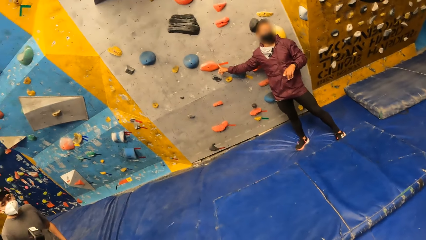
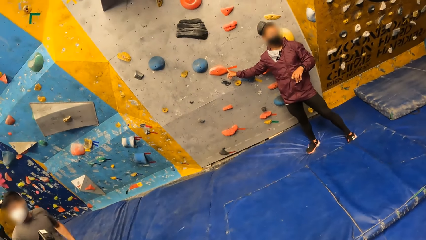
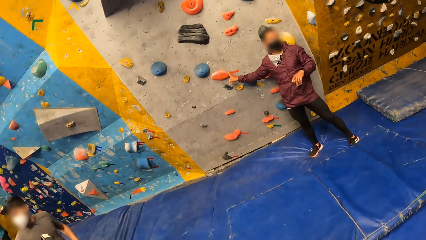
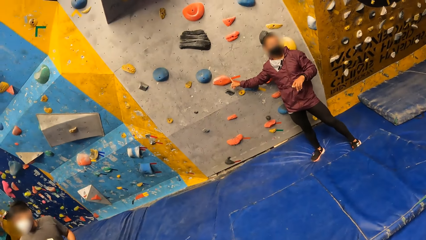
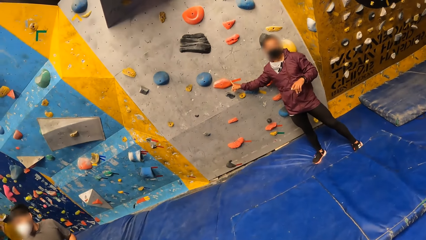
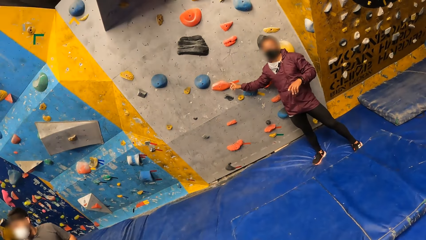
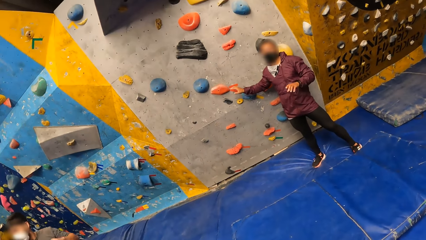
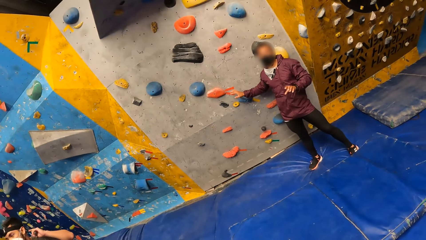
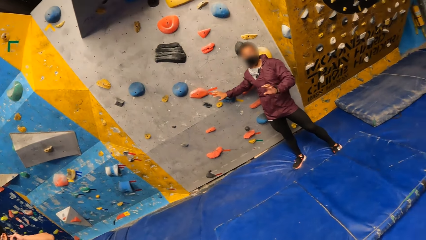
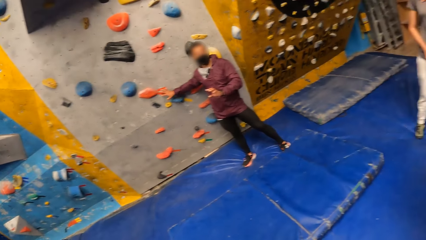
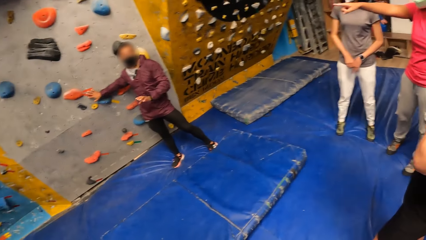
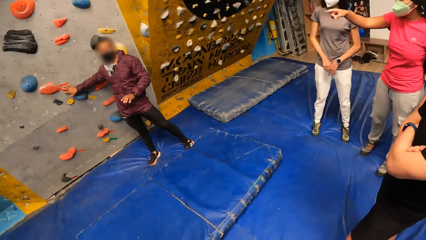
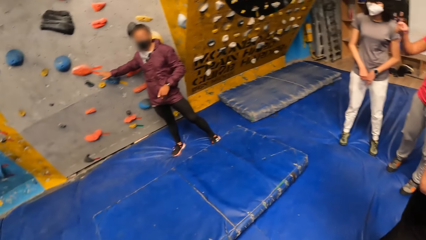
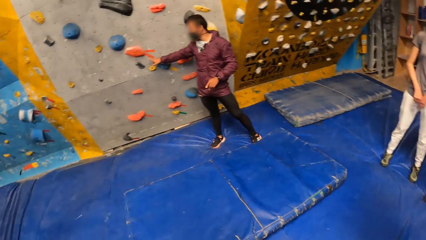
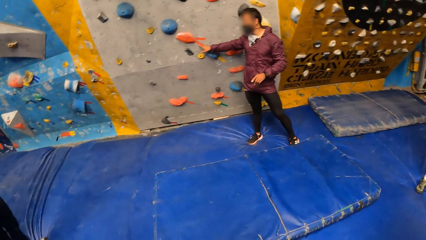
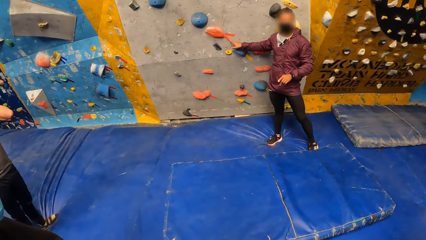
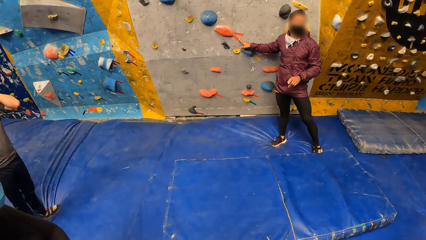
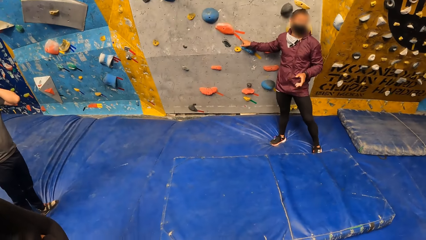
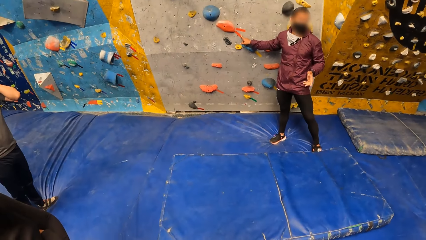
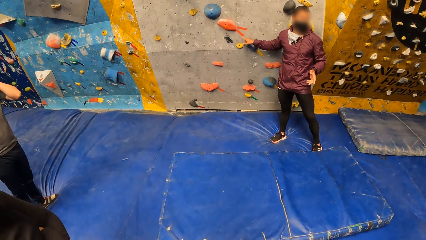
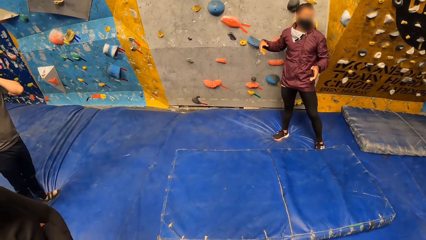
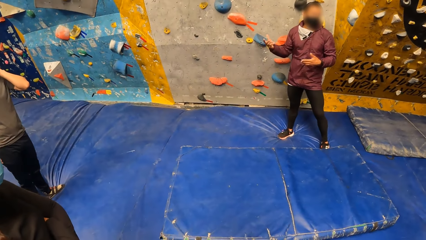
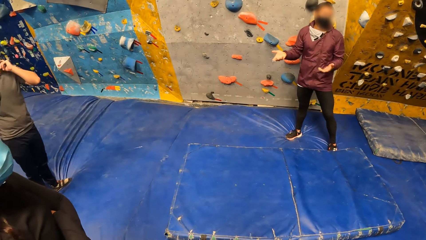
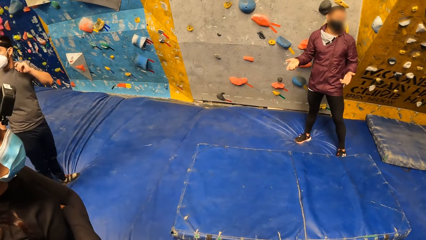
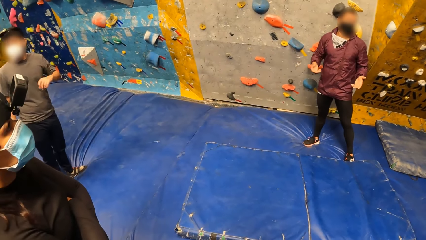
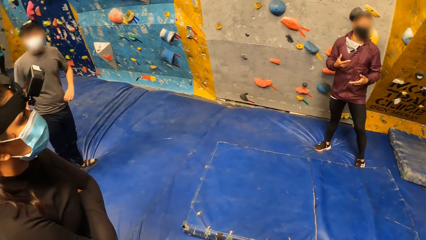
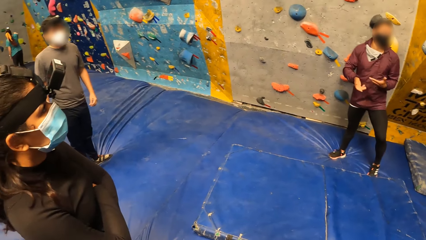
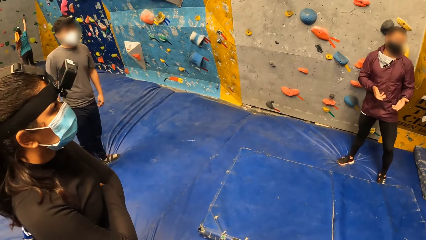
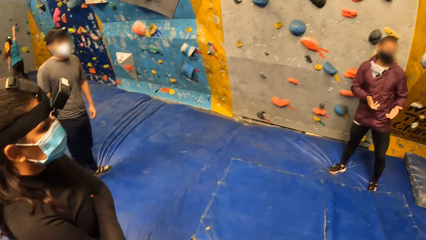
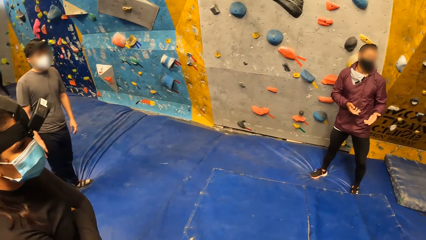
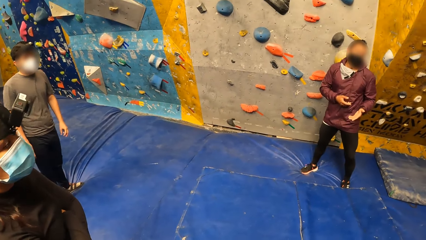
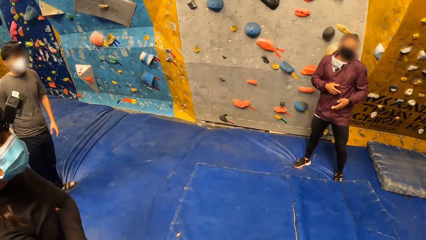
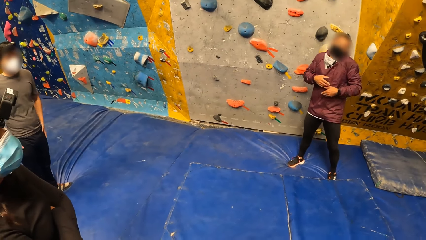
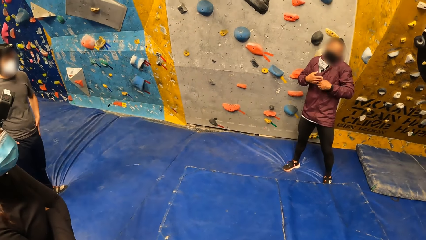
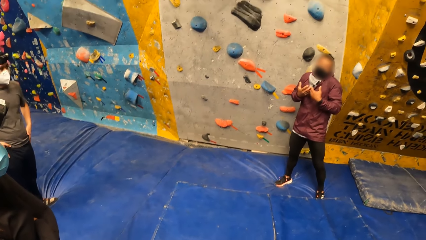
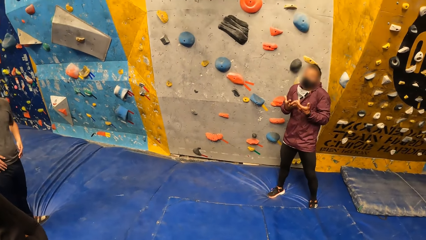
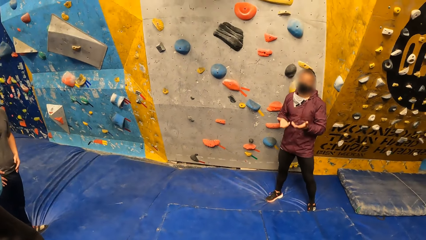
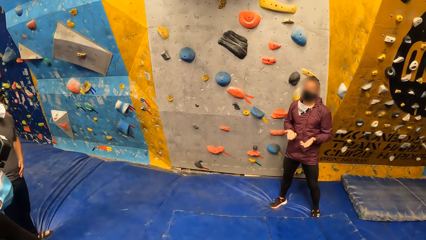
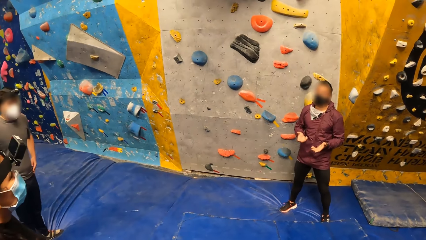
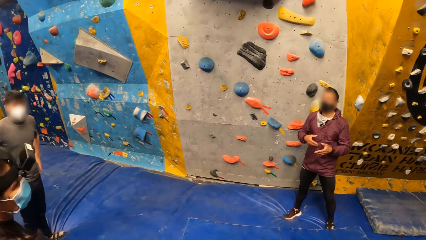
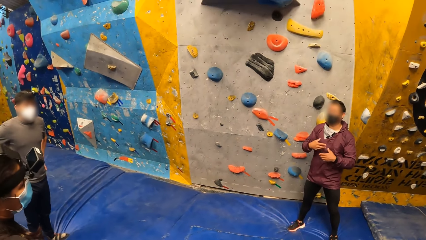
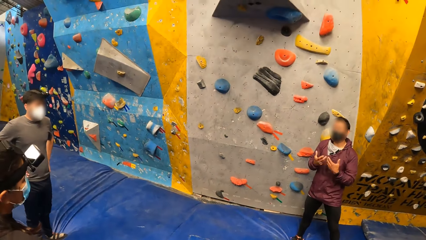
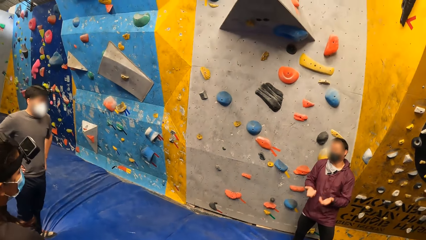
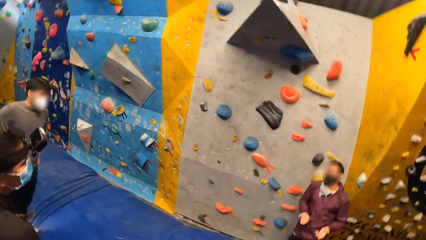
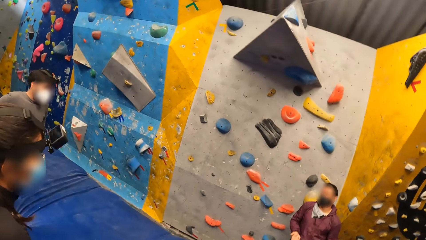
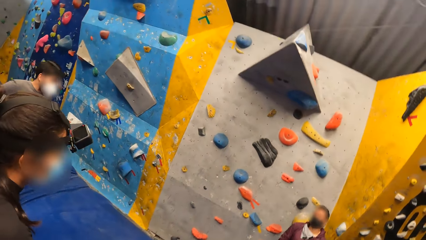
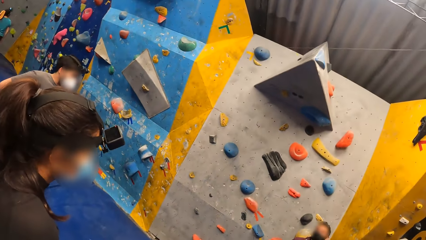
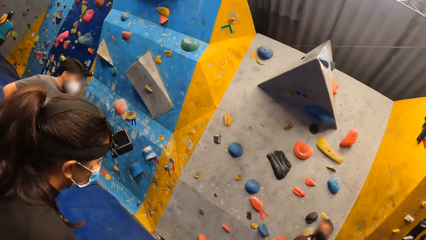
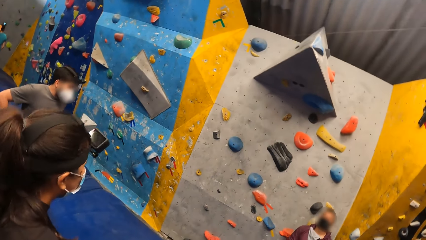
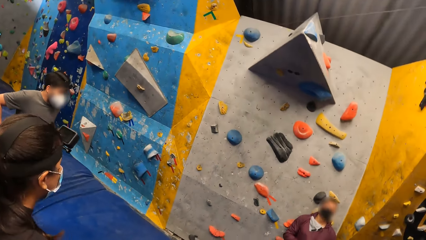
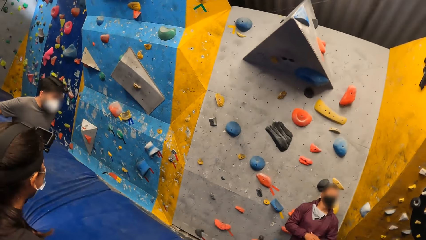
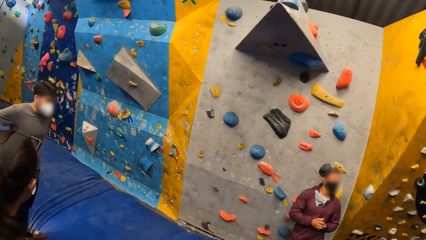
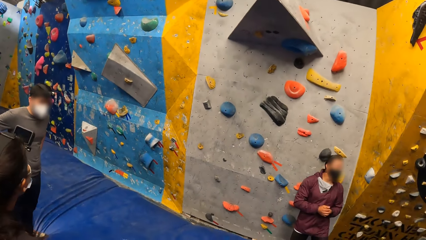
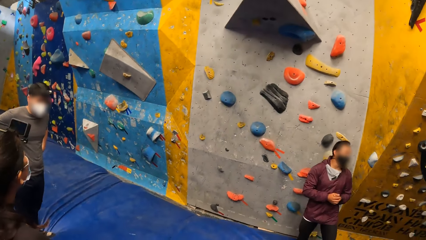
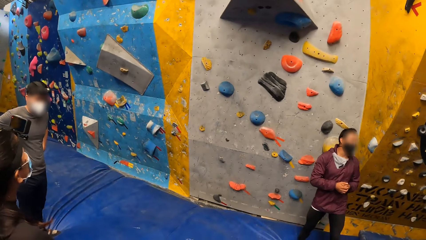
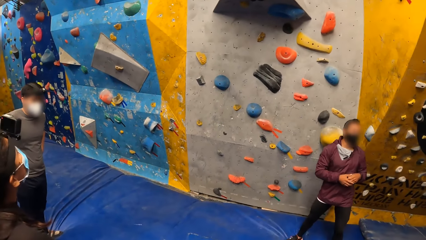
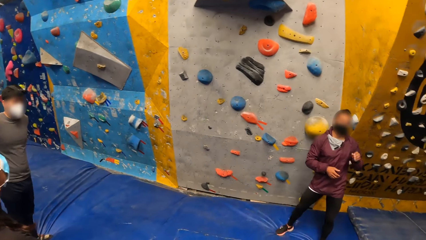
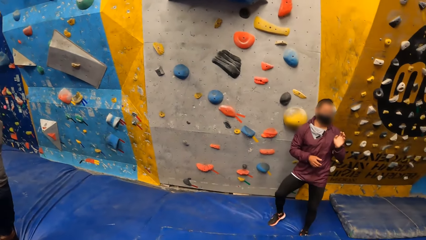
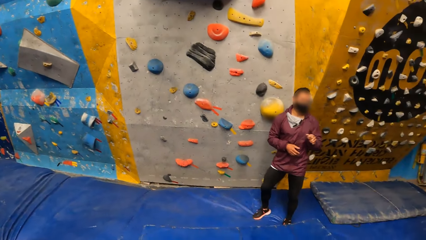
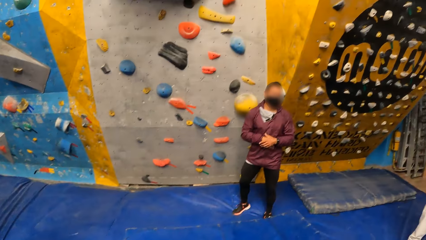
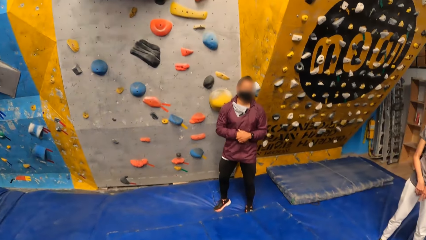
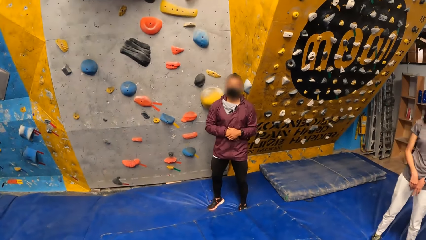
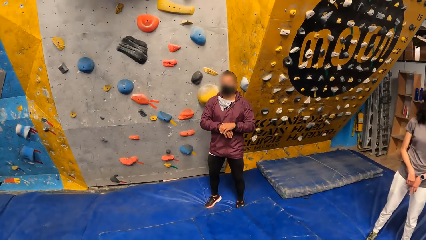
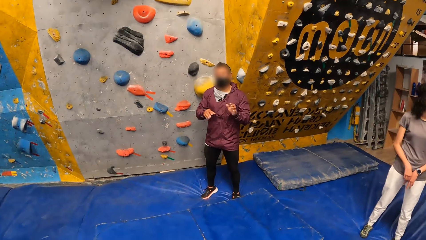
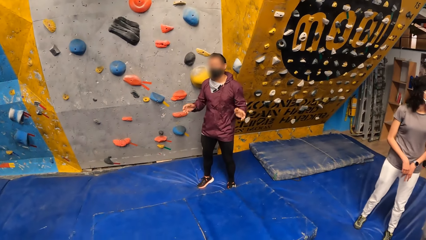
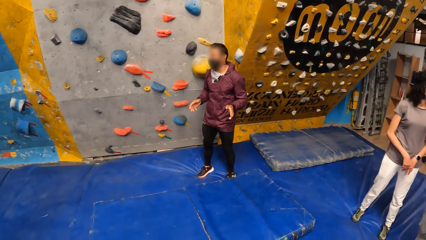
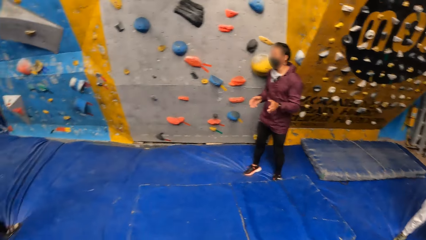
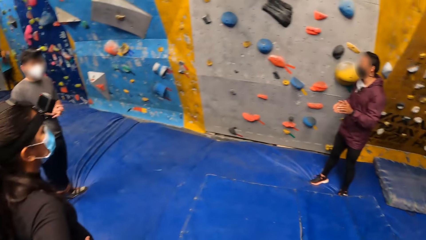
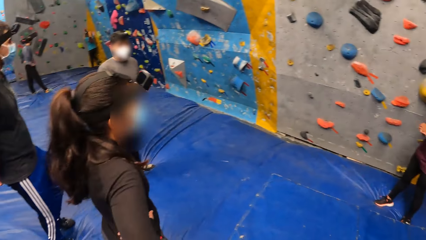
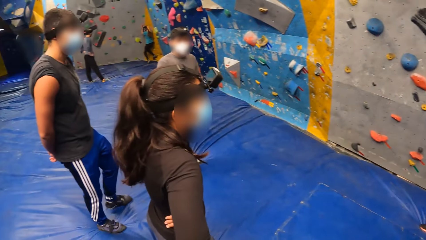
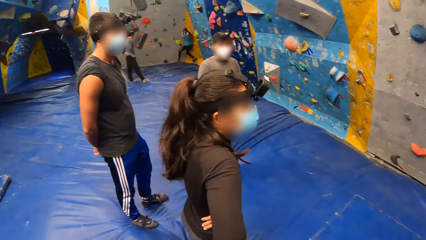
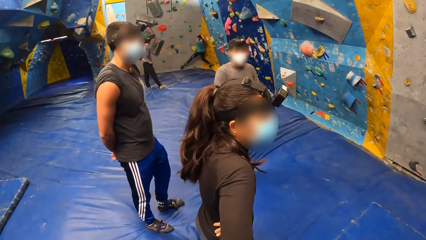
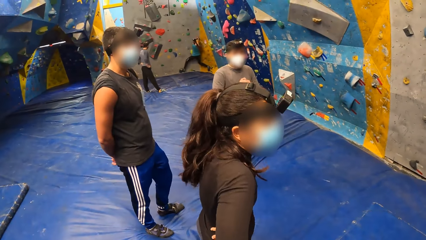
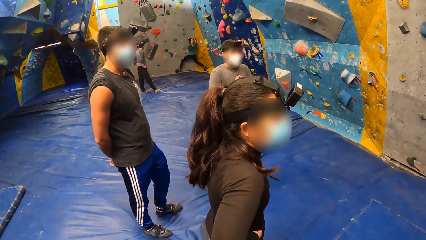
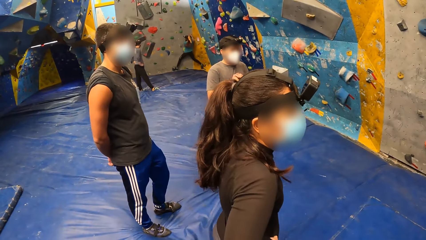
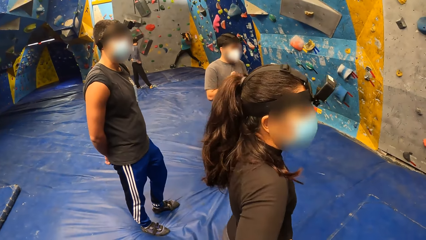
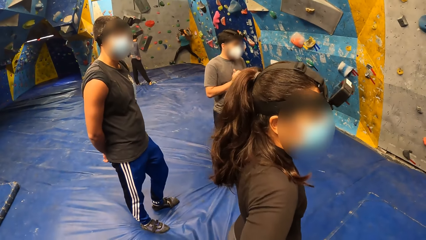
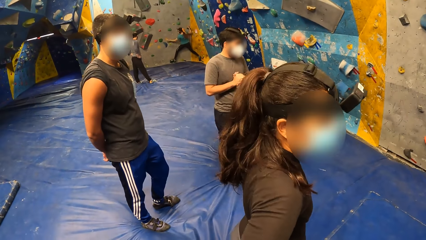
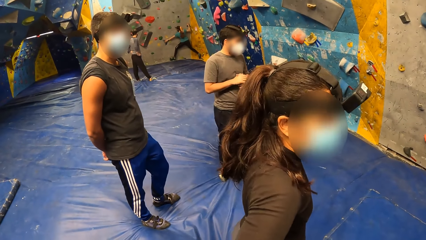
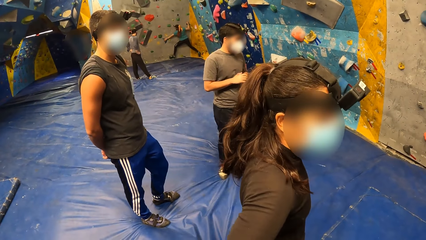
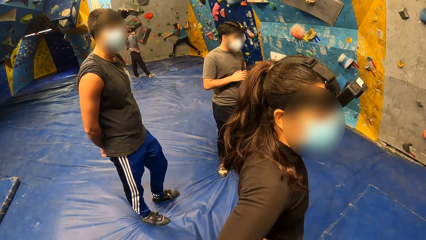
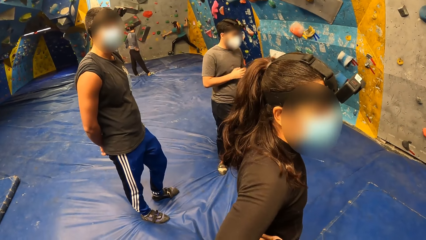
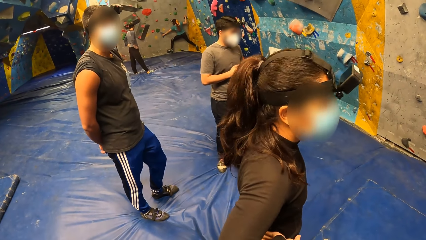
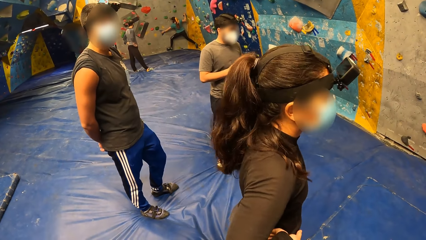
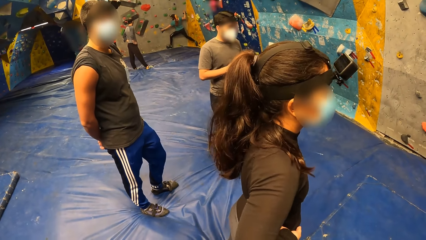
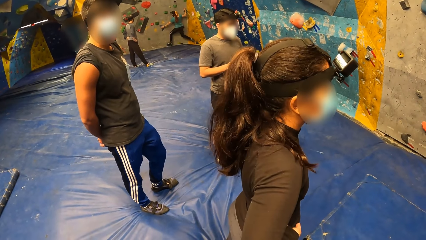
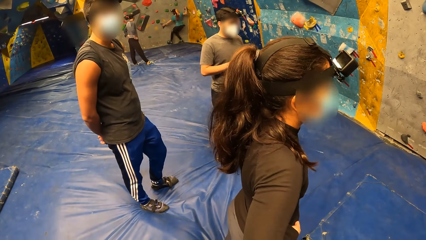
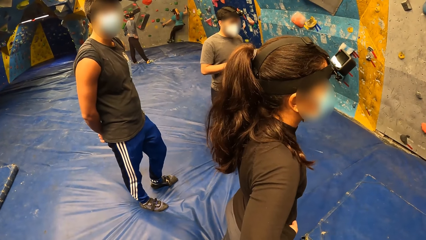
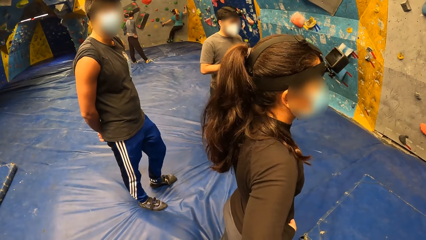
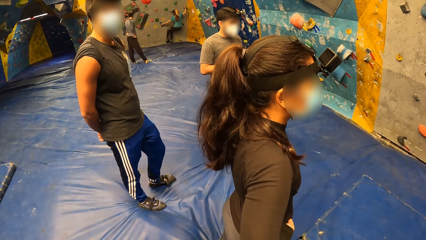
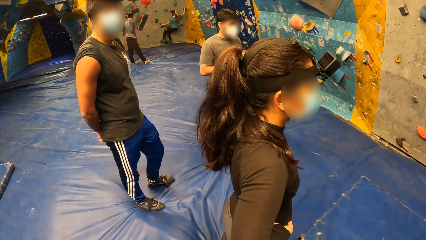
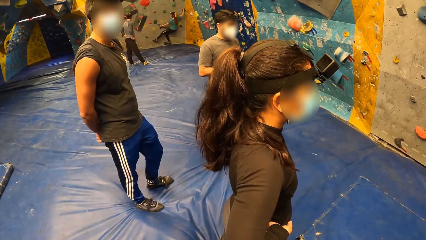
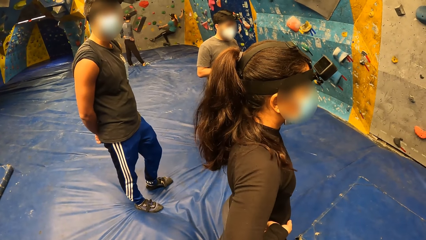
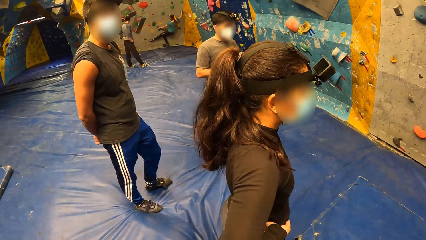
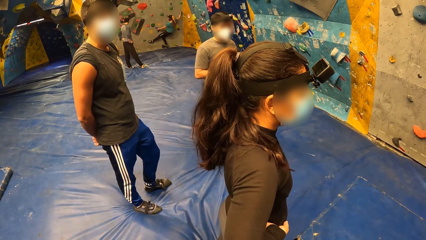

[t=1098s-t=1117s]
The instructor gesticulates with both hands. The instructor taps a foot hold on the wall with his right hand. The instructor gesticulates with both hands. The camera wearer looks around. They look at the instructor. They look around.
